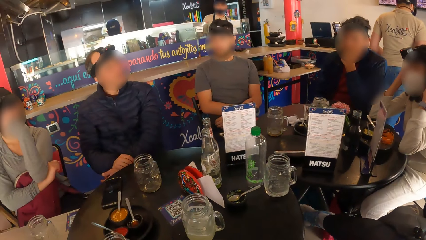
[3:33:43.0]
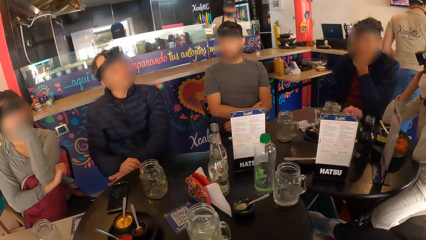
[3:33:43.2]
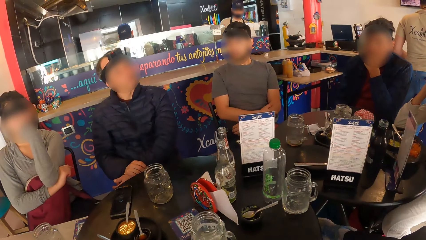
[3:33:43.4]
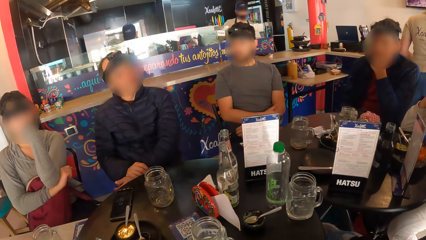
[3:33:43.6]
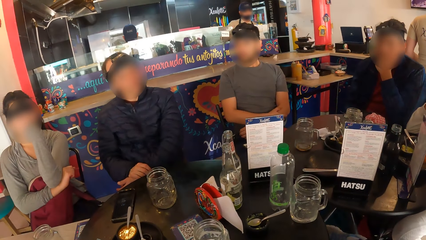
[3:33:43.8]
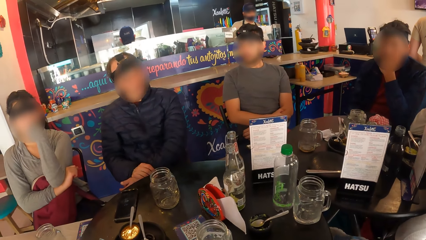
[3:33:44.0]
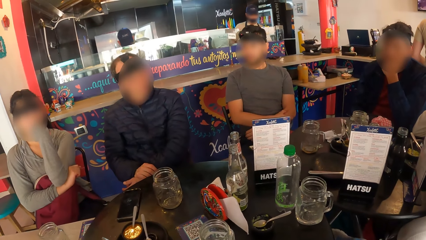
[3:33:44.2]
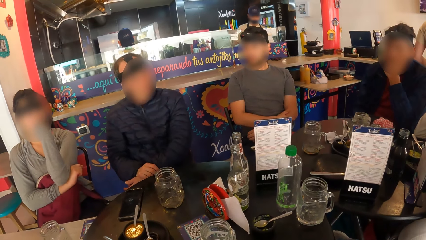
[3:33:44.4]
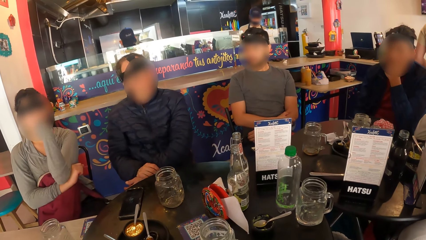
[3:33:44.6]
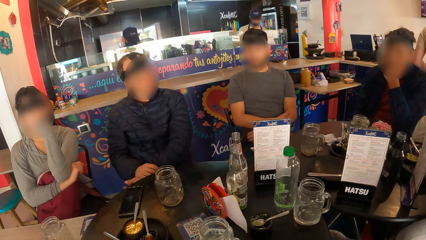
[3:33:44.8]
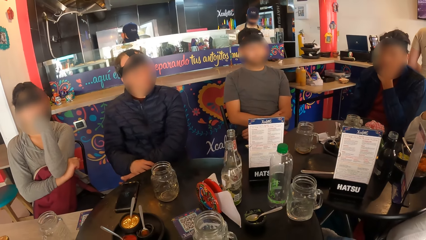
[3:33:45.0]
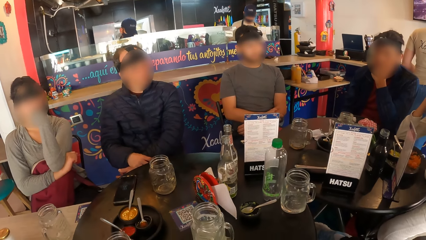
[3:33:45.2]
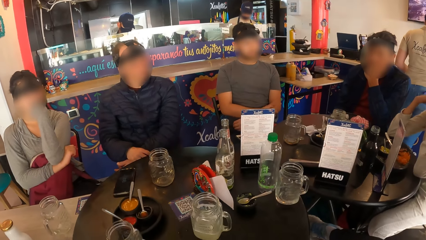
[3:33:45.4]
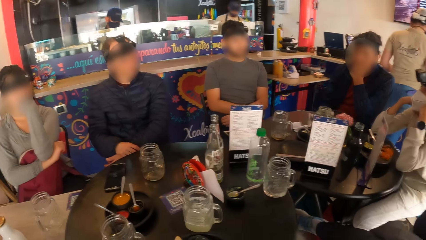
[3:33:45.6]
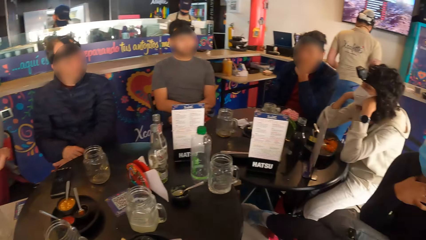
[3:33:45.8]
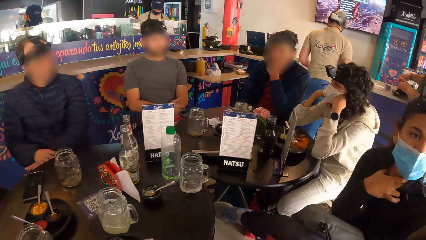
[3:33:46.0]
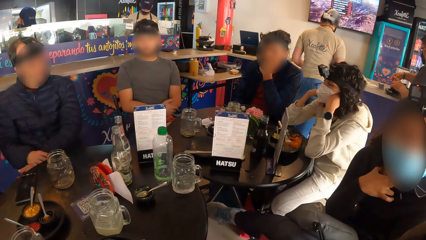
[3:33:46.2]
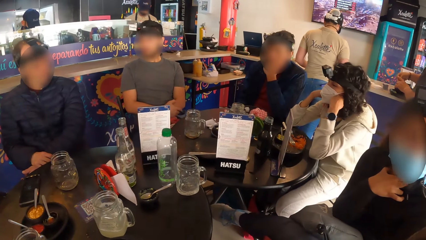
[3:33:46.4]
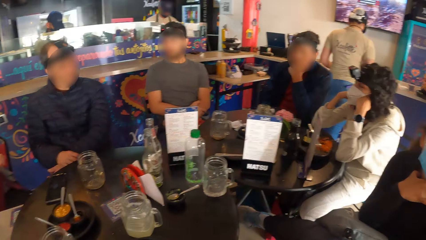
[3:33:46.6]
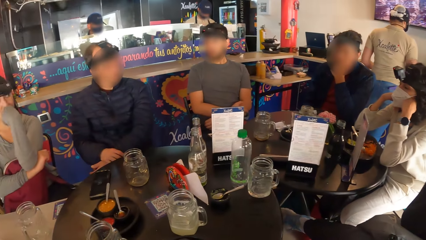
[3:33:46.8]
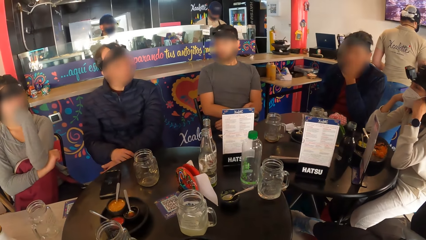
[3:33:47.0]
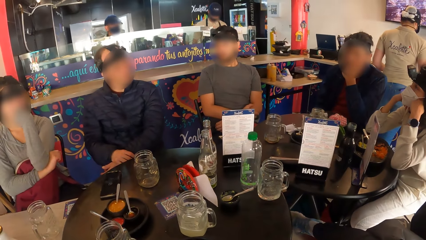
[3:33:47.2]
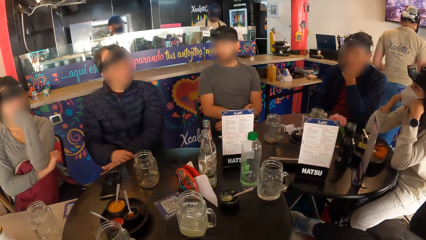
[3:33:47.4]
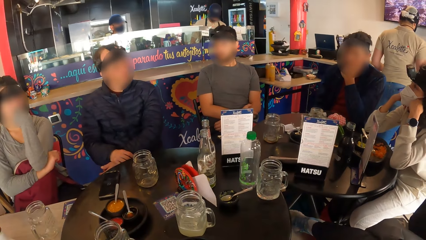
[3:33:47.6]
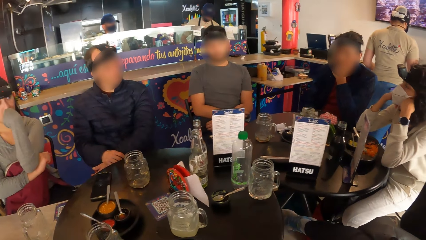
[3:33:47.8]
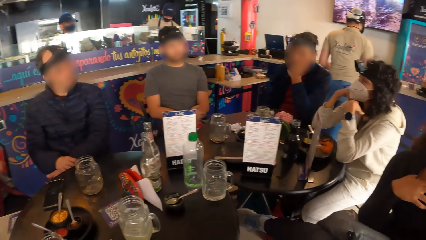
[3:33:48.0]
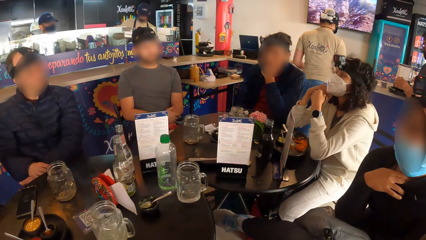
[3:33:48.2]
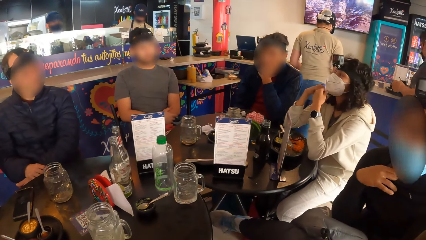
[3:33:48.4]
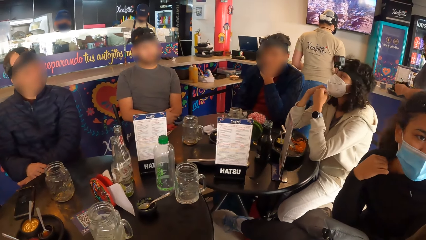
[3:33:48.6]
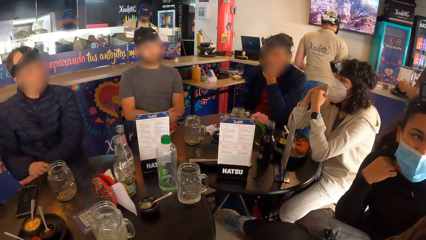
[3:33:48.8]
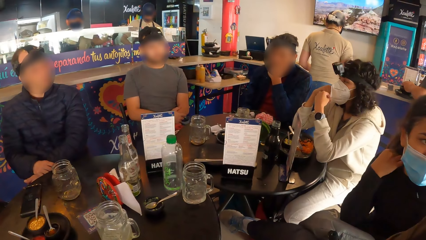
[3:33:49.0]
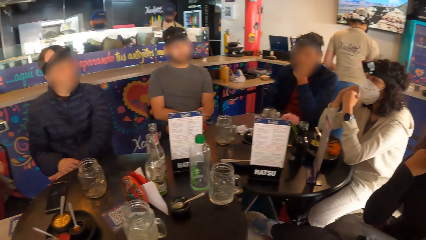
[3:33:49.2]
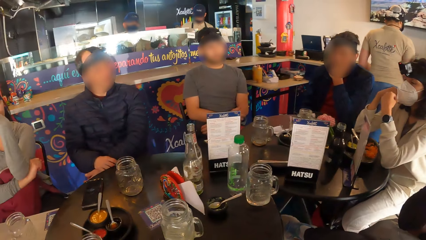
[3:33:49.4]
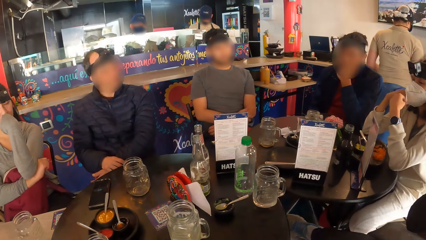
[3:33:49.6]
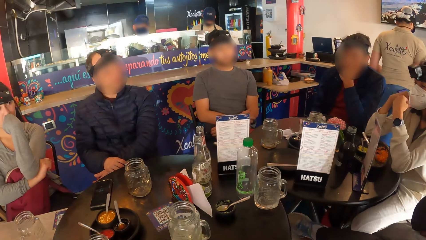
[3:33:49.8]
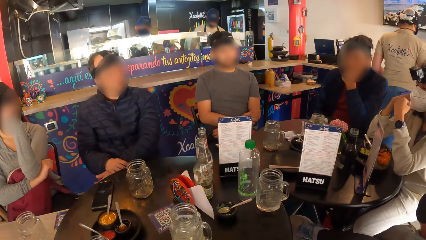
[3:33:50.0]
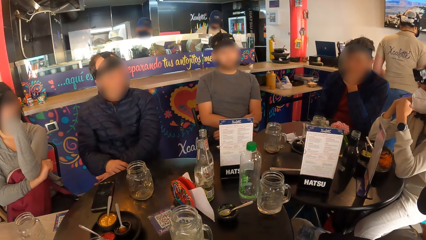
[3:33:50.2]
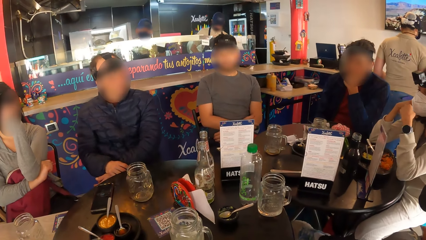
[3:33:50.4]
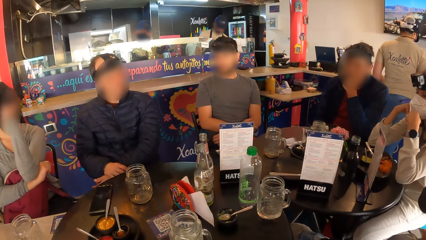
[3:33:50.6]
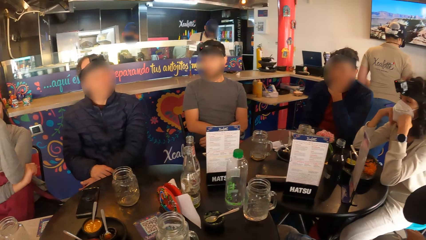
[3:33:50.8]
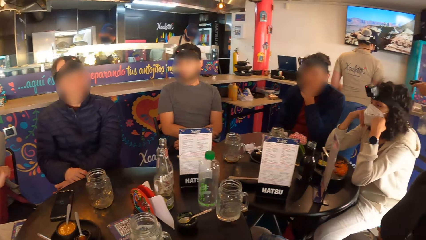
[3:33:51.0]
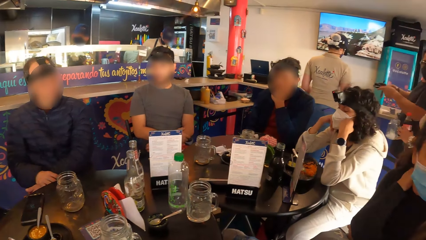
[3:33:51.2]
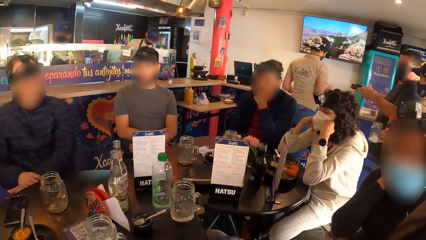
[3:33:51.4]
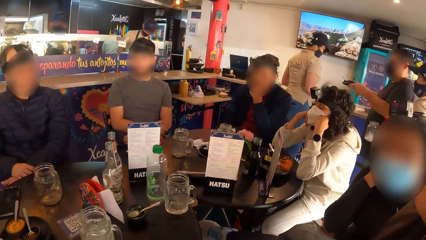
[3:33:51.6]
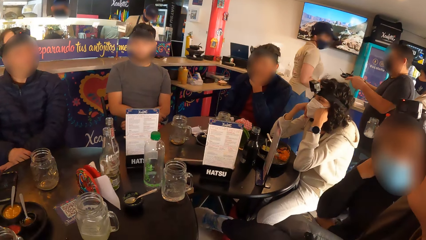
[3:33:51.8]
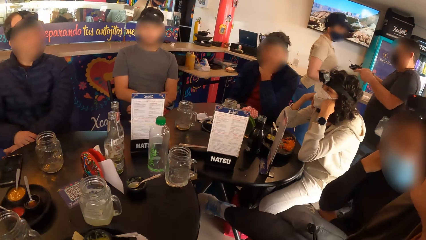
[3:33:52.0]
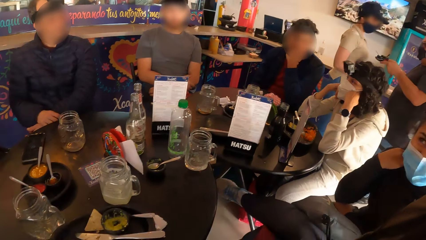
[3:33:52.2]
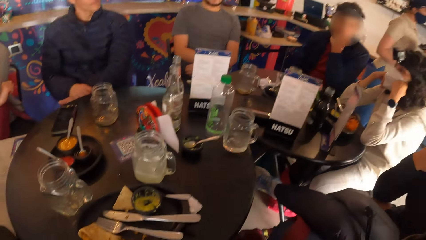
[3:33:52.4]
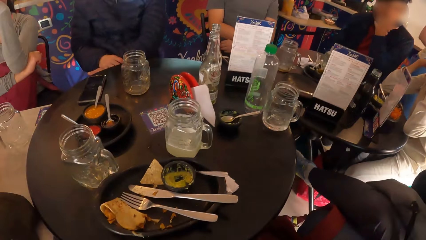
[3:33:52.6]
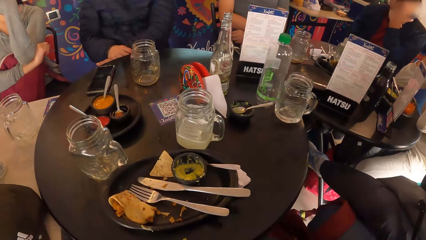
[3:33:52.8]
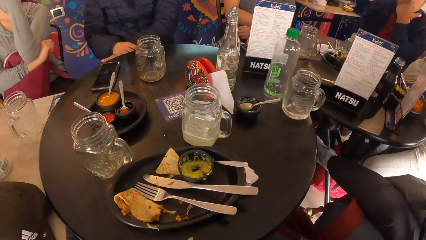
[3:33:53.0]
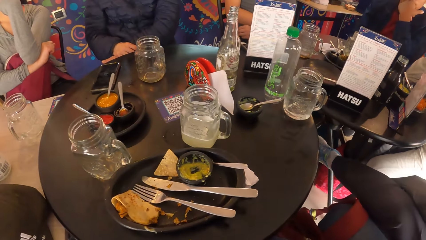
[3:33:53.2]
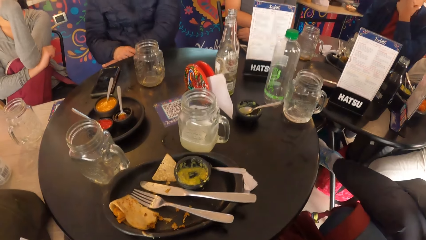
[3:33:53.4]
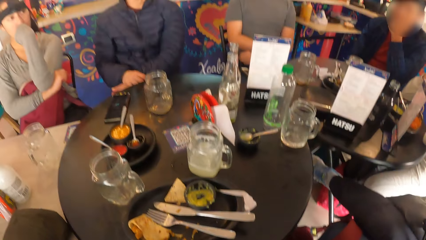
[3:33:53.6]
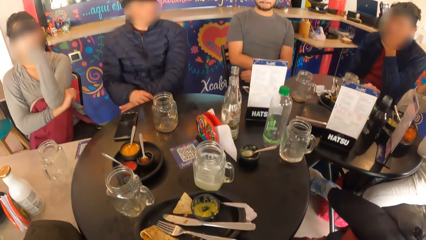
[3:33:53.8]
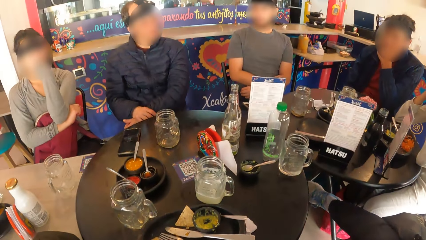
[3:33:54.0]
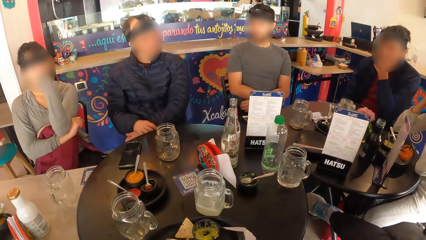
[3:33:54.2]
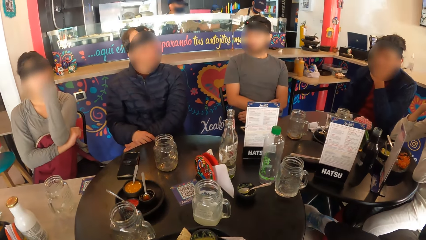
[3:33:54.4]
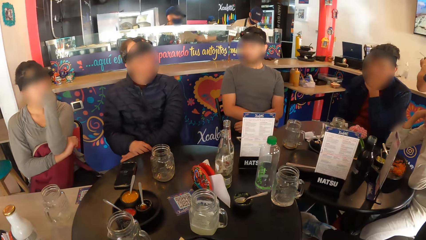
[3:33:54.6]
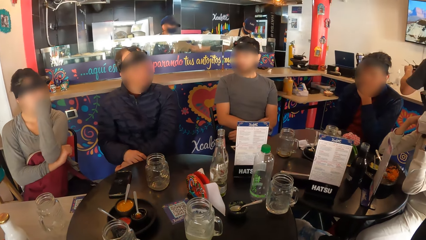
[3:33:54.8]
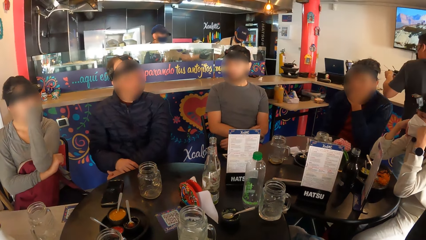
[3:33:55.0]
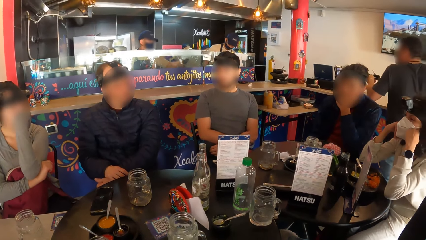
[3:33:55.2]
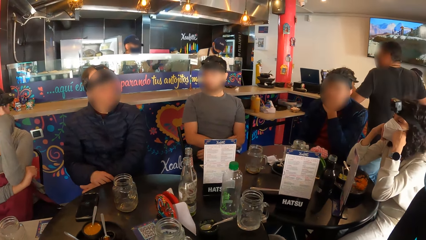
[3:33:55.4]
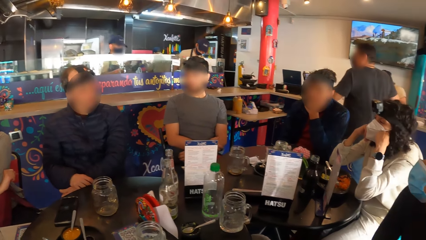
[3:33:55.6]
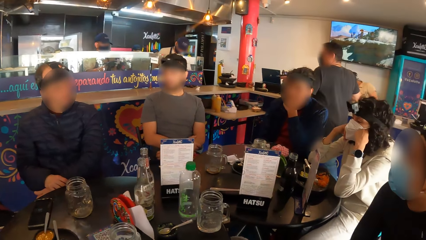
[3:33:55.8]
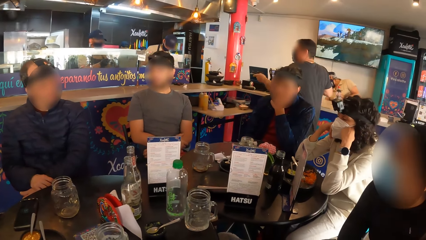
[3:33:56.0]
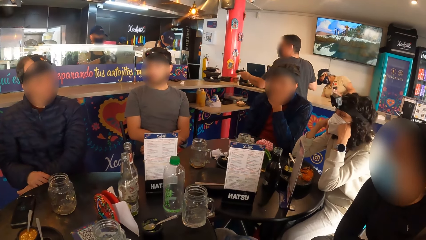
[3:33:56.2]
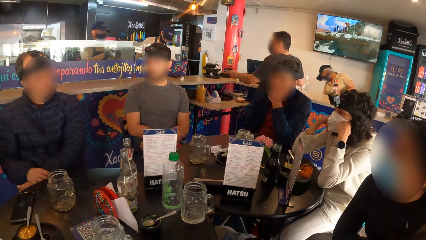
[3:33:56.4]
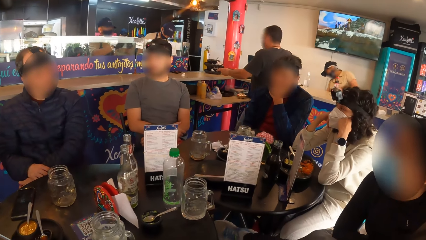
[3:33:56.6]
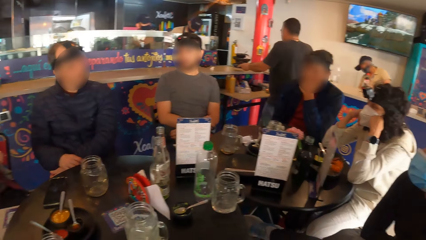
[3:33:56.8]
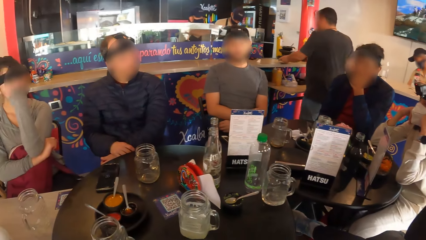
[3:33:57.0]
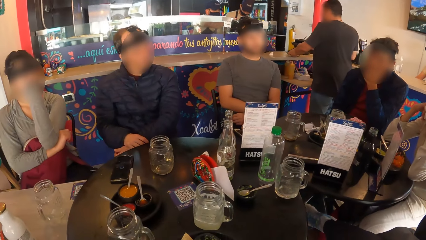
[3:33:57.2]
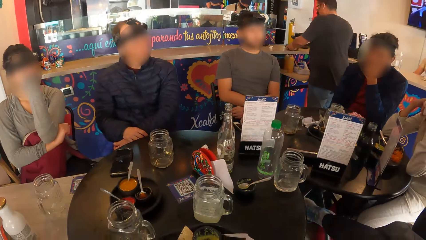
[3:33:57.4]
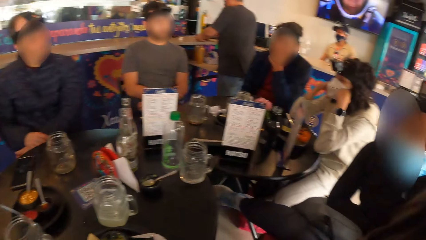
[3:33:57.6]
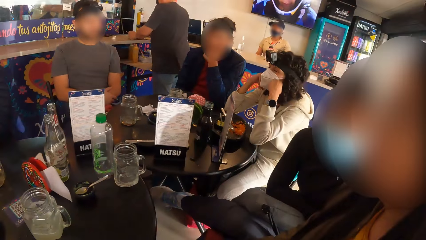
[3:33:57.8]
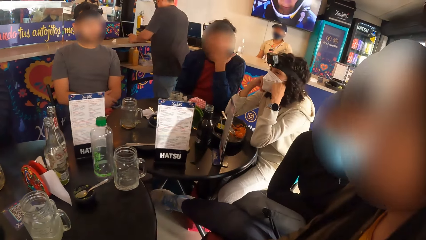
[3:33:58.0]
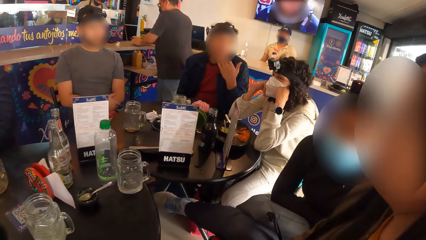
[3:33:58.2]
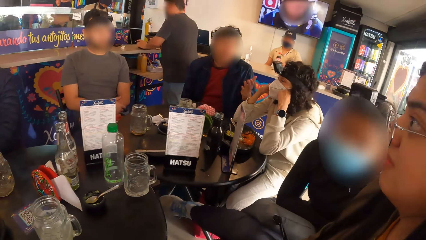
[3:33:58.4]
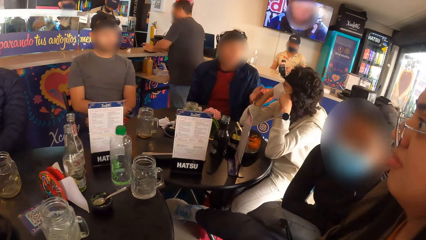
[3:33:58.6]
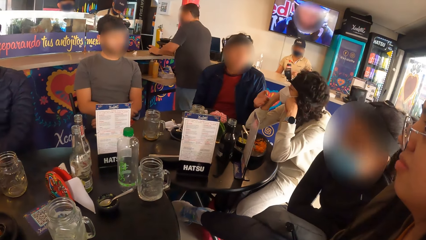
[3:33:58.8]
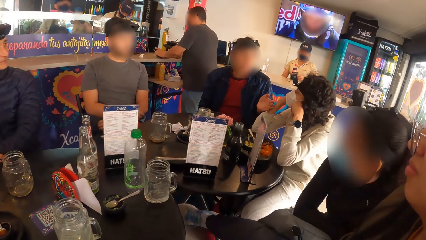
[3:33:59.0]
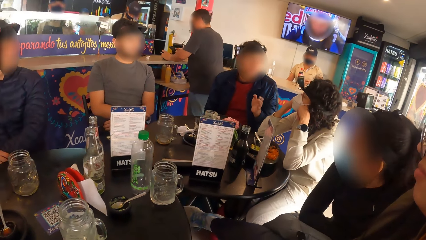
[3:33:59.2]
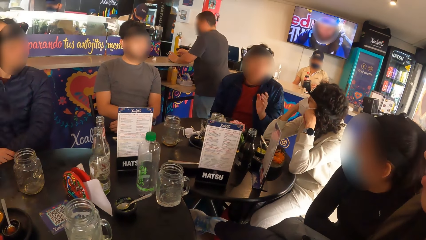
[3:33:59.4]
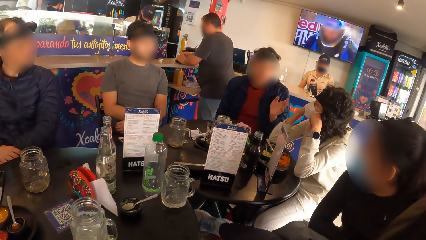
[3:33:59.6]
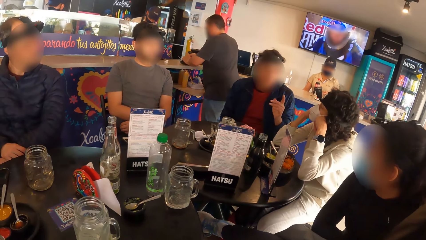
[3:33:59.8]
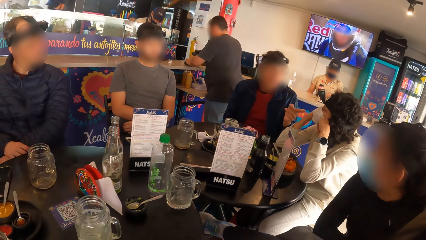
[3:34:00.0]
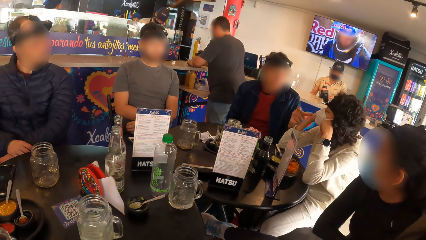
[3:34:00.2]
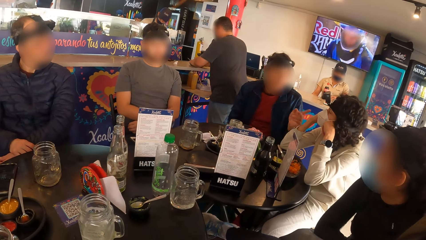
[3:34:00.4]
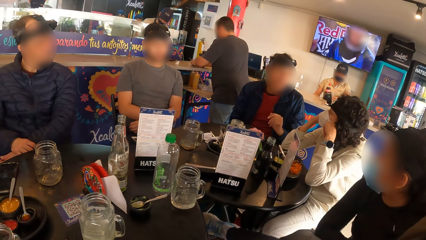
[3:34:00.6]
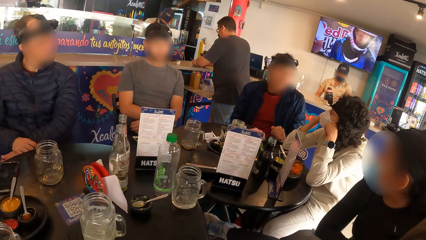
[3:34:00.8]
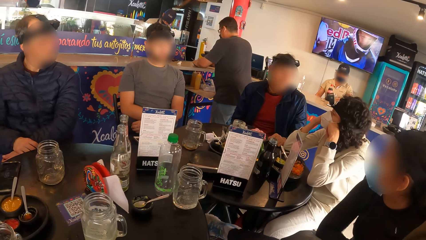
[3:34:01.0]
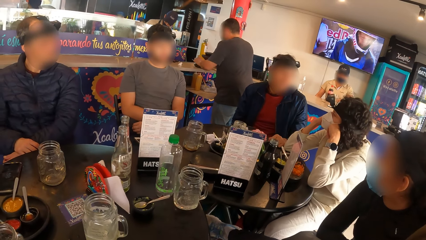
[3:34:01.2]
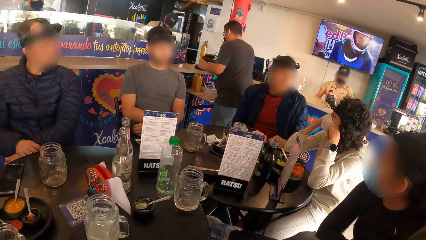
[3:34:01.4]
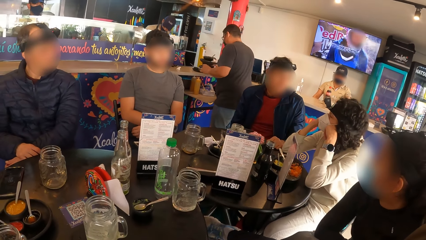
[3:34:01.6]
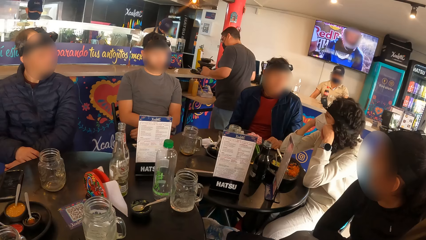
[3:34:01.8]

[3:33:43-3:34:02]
A person holds the bag on her hands. Another person holds her sweater with the right hand. The camera wearer looks on the dishes. Another person puts the plate on the counter board. A man interacts with the camera wearer and the group of people.
